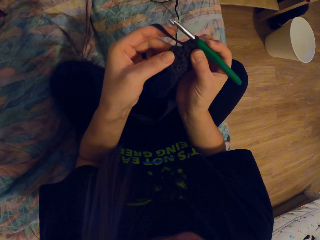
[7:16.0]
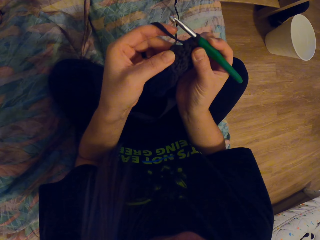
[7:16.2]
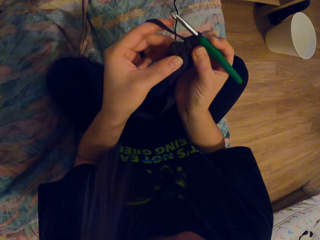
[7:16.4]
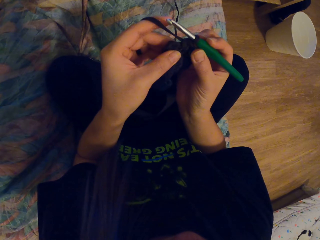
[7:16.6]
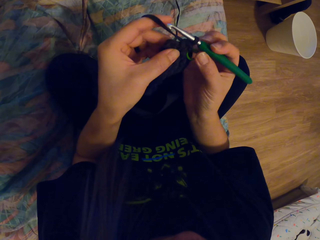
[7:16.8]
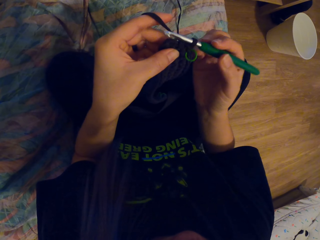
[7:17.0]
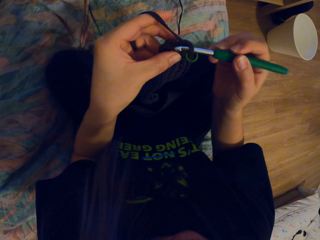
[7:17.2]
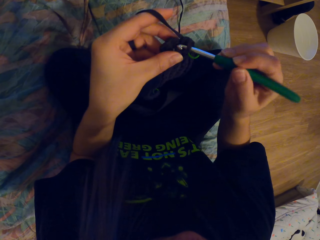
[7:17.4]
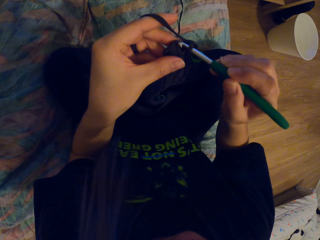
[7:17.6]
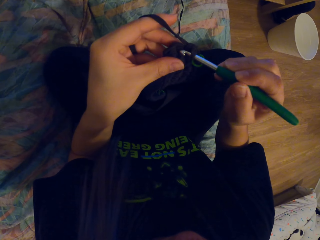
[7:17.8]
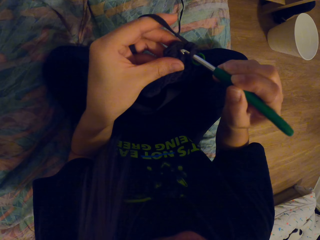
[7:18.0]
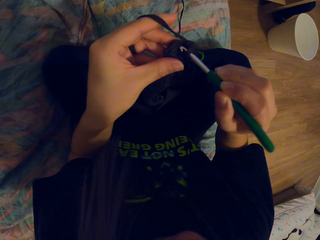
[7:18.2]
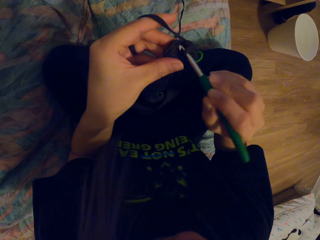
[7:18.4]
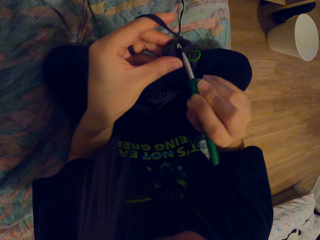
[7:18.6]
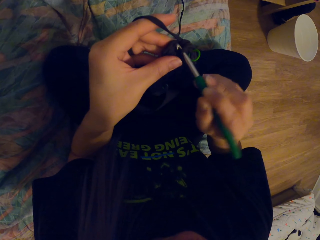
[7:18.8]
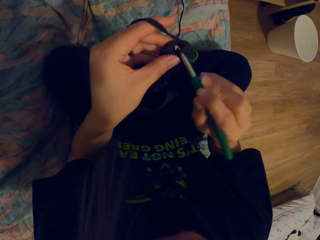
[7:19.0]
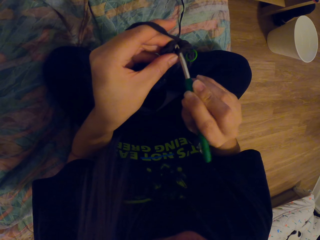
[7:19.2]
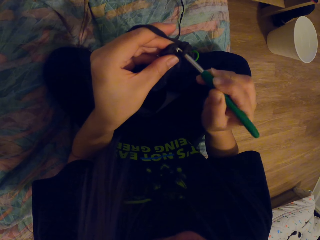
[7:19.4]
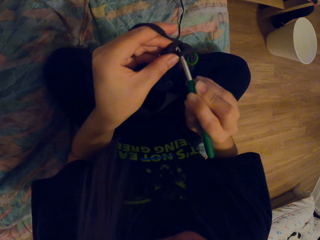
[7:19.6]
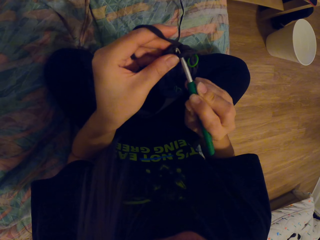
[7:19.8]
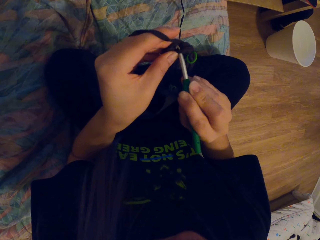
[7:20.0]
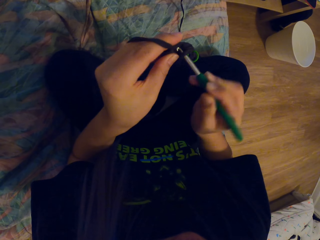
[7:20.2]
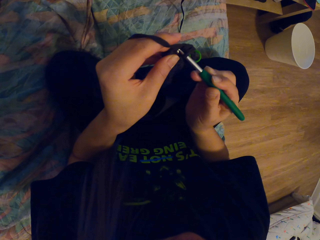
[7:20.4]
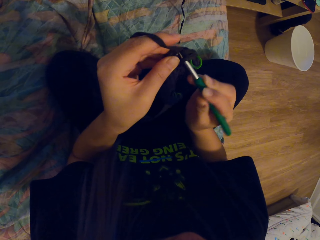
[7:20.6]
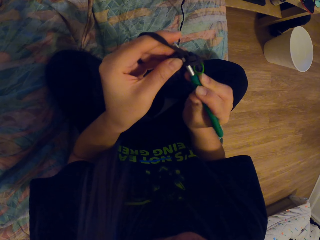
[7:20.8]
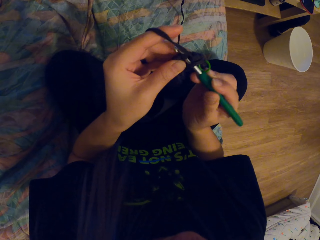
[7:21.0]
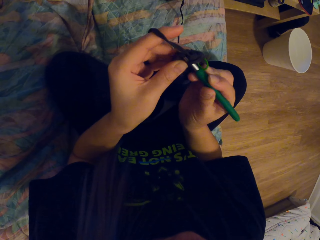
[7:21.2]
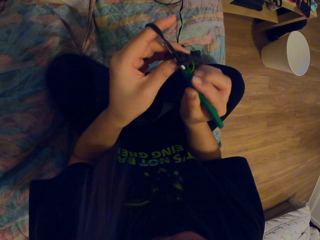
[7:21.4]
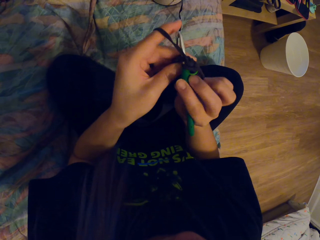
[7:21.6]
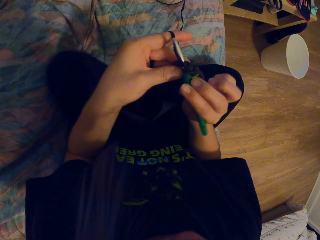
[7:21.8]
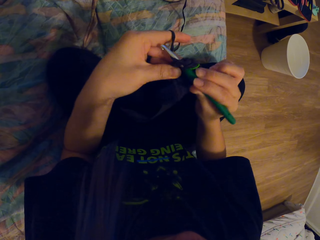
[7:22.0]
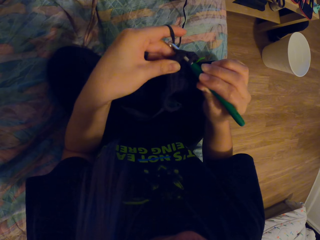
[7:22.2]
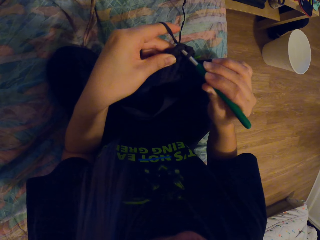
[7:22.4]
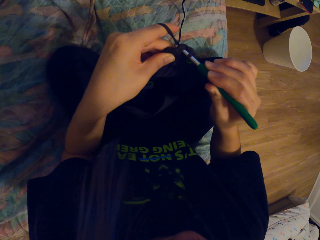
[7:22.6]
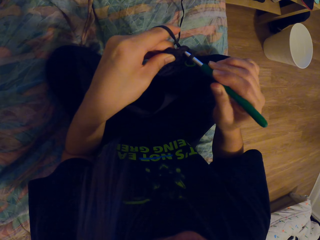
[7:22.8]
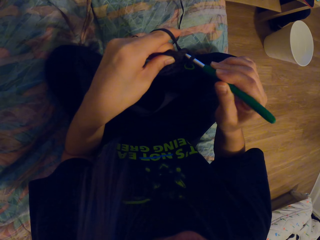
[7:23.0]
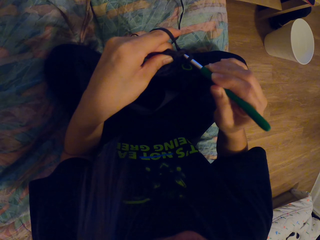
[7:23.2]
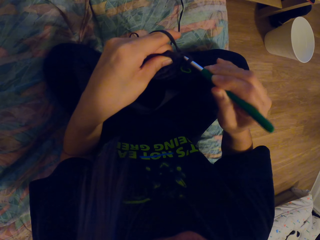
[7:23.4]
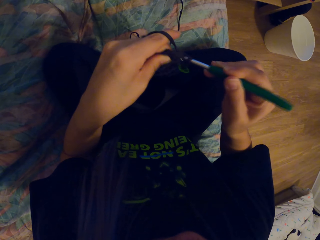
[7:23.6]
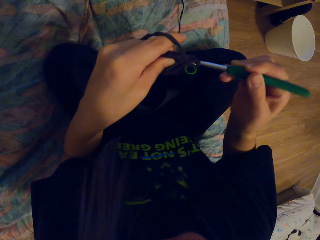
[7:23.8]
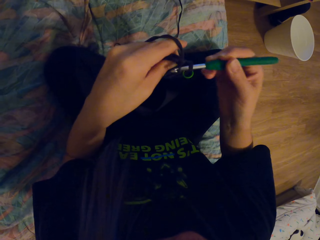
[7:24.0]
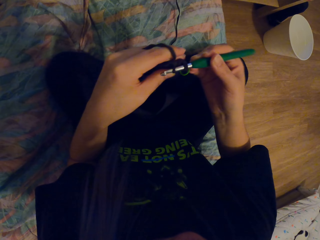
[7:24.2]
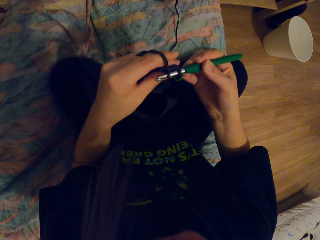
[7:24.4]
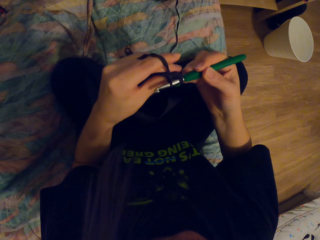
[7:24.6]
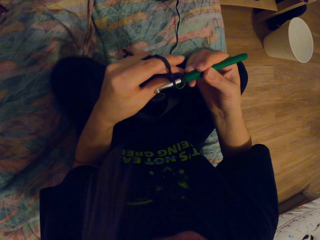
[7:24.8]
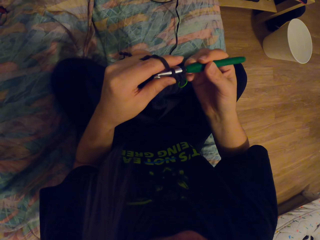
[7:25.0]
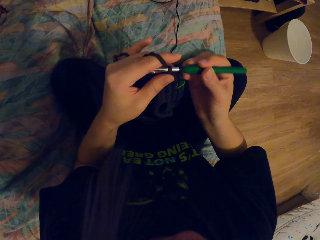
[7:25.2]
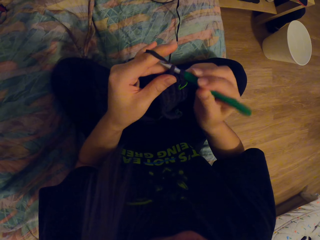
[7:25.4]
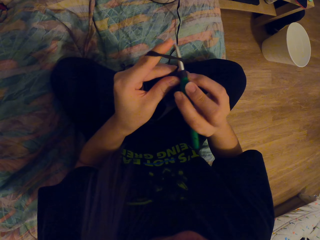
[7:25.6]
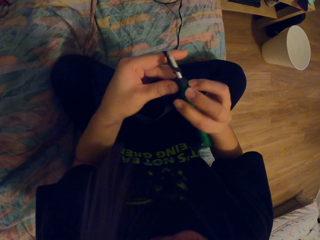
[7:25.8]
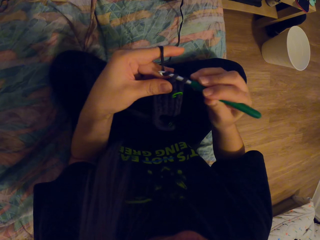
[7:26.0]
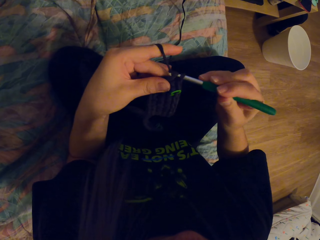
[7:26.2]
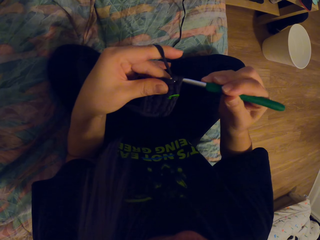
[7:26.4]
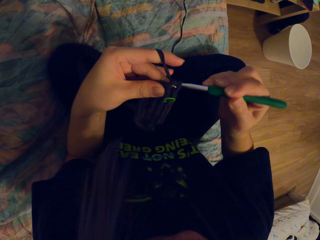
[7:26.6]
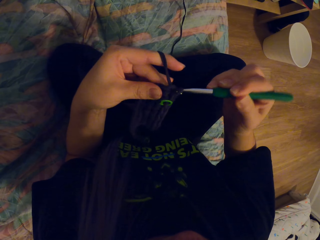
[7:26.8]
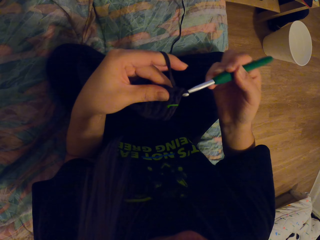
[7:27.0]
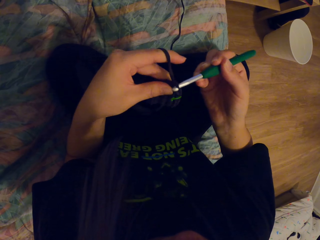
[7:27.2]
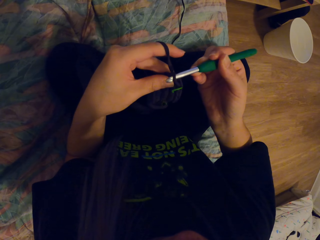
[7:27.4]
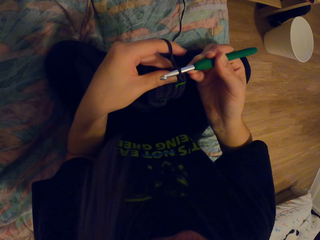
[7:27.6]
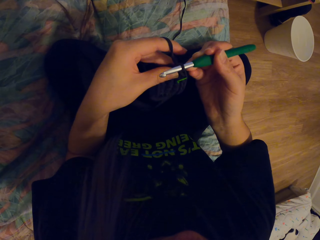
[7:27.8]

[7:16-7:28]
The camera wearer knits the thread using a crochet.

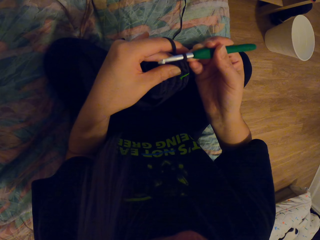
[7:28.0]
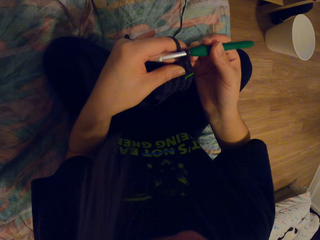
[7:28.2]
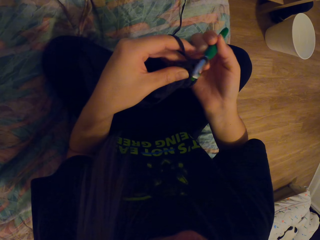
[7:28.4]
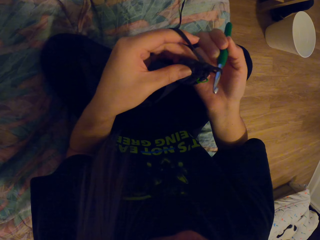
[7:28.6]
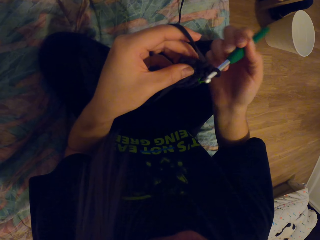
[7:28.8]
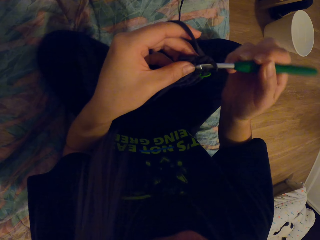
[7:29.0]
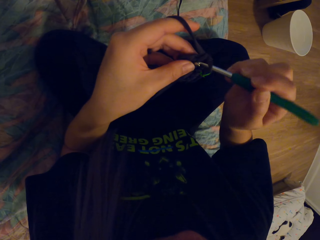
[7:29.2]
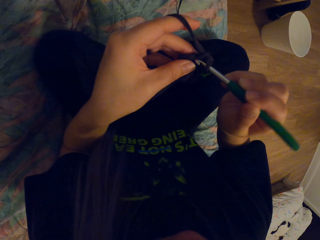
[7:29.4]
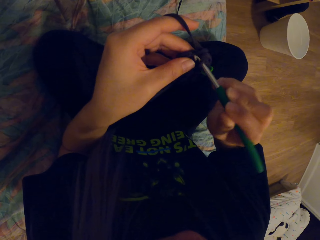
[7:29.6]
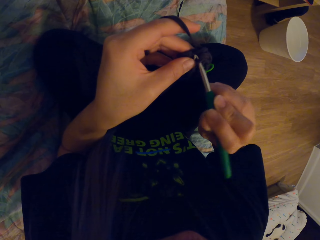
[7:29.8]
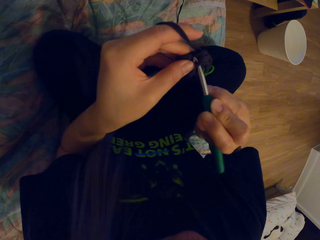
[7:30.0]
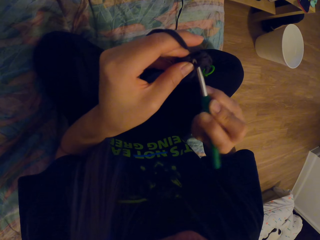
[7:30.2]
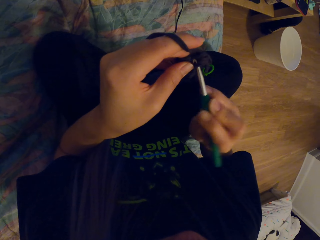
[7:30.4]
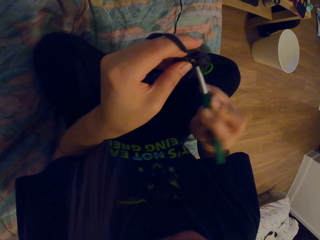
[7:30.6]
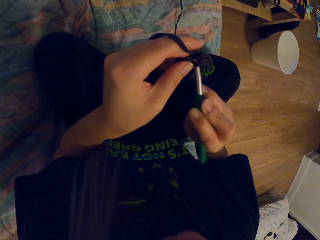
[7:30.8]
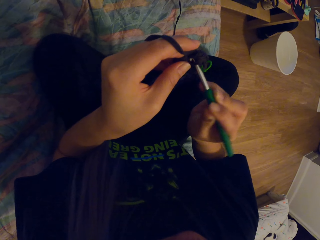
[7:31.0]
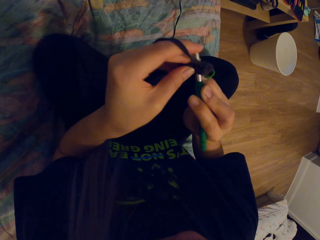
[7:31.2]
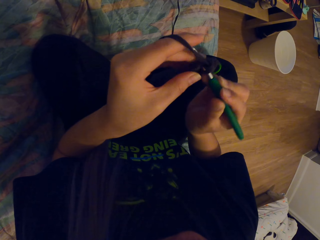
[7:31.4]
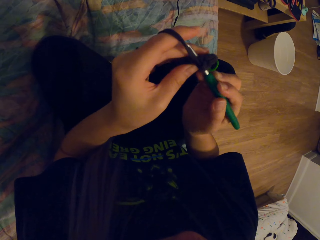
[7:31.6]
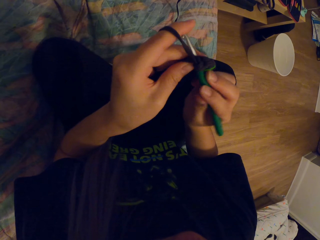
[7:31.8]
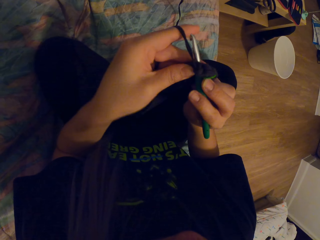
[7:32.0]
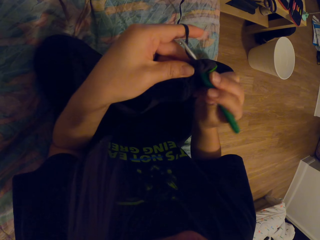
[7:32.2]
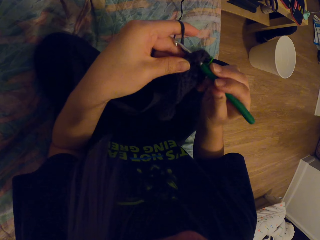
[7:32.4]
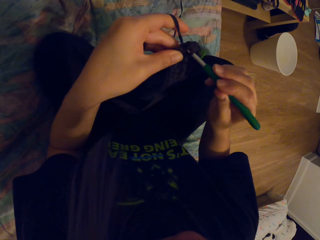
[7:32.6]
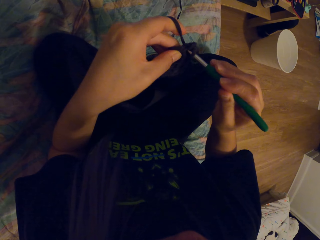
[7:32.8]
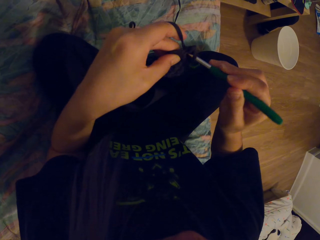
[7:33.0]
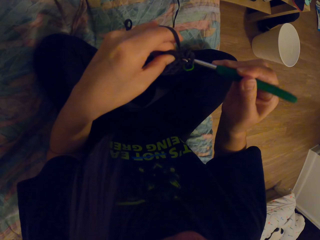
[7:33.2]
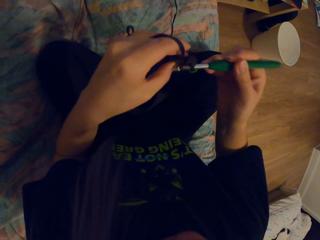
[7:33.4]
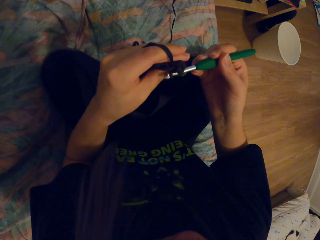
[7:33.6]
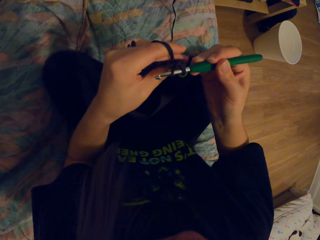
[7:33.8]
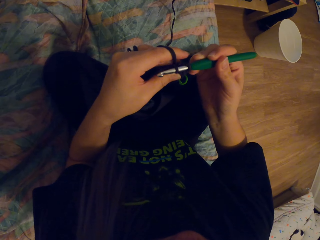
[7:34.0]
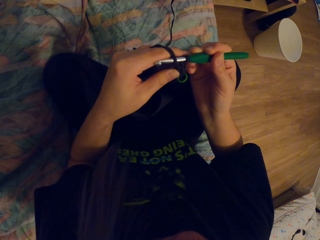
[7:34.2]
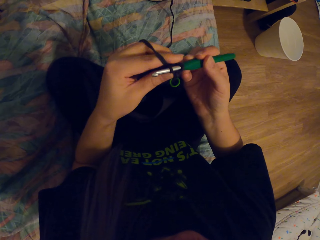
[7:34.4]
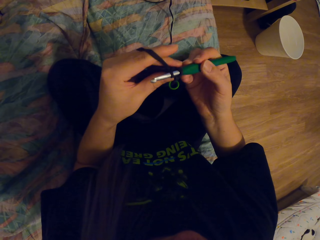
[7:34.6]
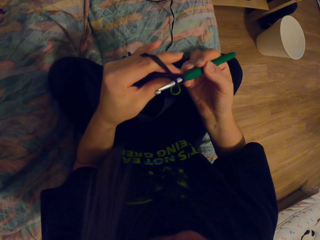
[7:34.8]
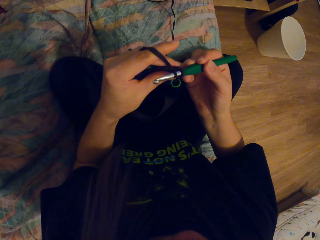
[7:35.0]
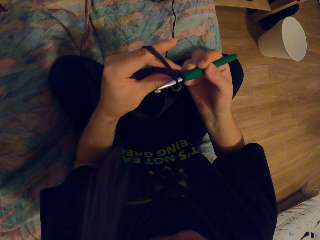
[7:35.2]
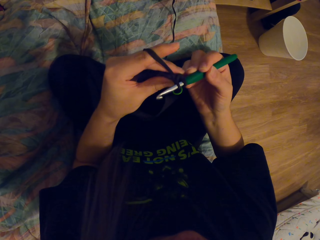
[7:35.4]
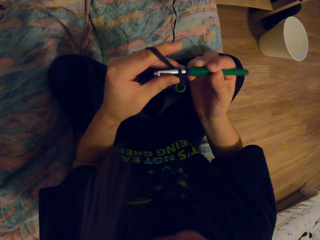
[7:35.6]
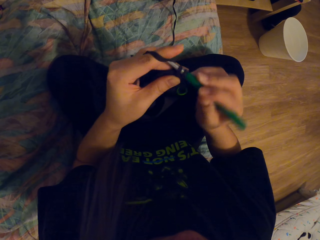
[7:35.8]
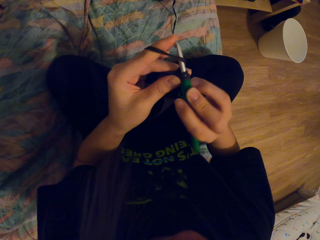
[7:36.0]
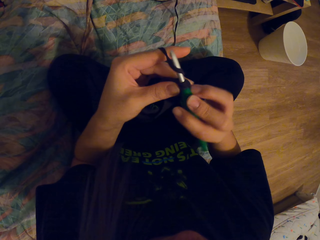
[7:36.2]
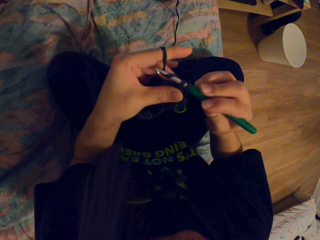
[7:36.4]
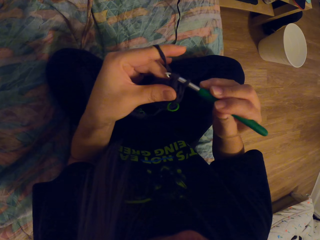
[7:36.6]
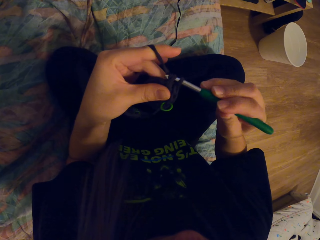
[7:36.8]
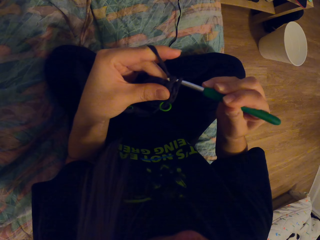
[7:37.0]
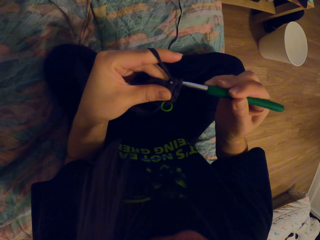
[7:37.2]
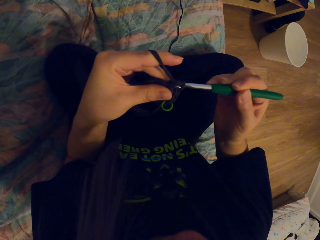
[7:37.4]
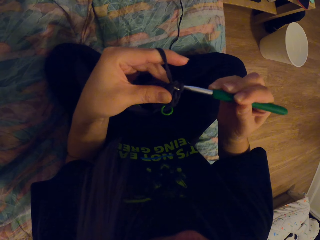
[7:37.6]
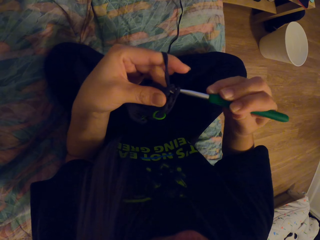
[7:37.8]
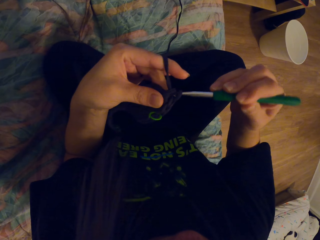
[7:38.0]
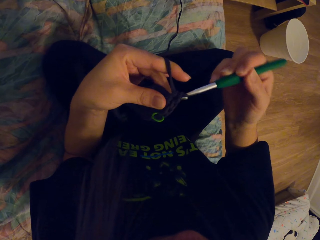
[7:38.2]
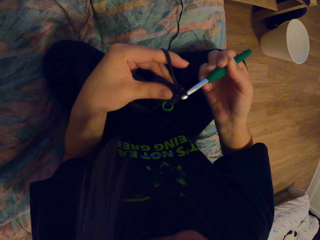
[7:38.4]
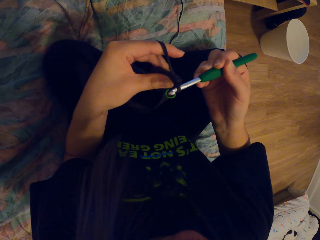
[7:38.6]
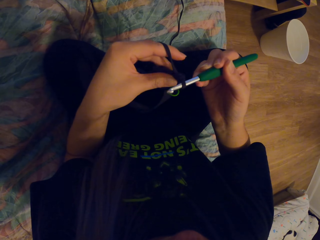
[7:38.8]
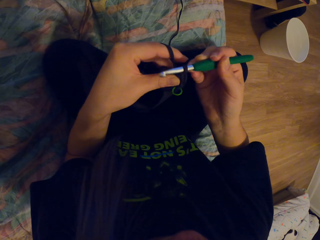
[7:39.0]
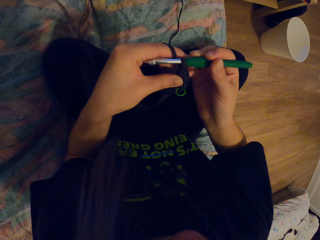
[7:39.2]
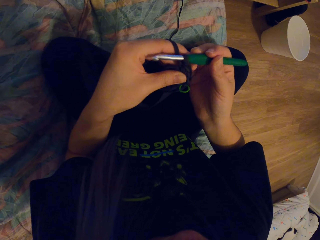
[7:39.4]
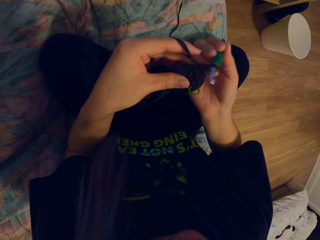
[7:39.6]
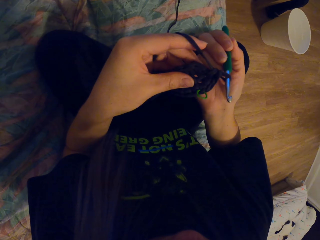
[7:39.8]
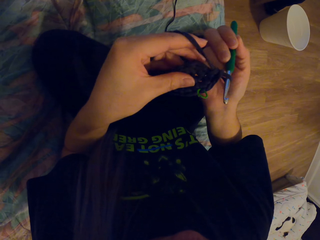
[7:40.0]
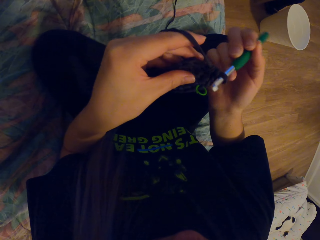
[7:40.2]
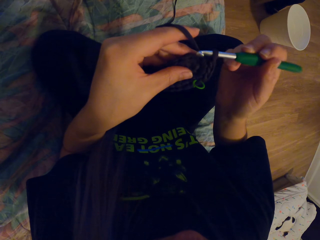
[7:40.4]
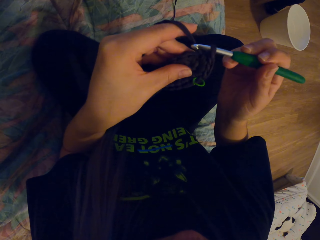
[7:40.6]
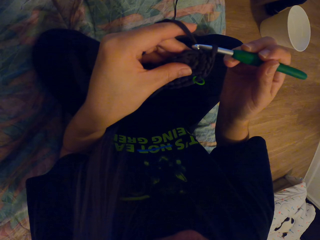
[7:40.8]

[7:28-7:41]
The camera wearer knits the thread using a crochet.
